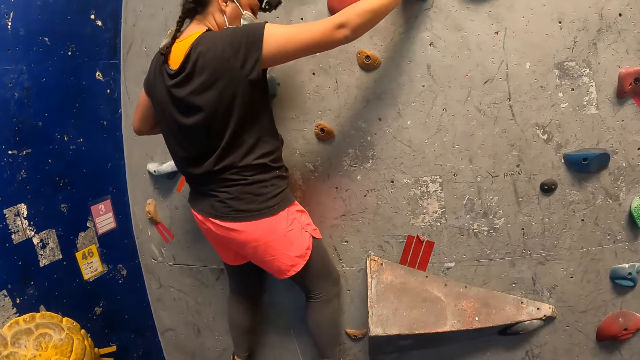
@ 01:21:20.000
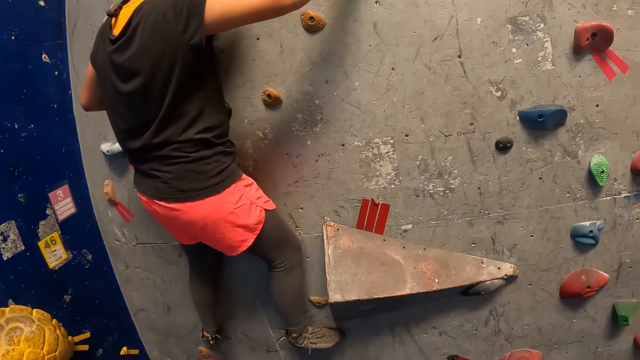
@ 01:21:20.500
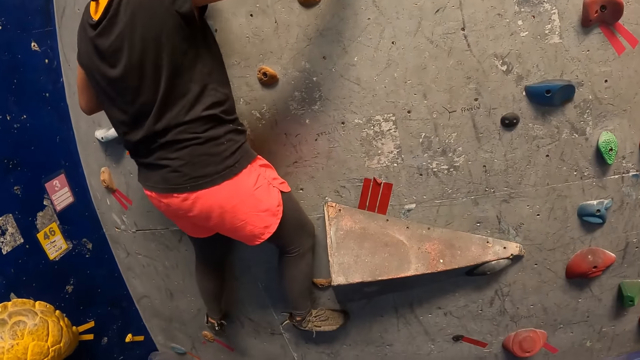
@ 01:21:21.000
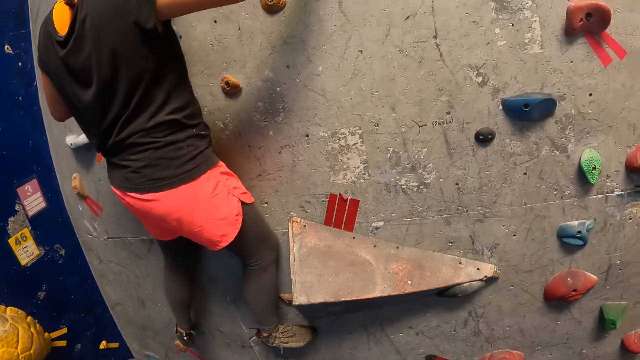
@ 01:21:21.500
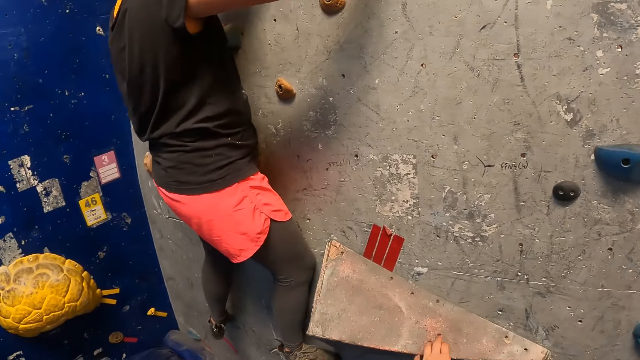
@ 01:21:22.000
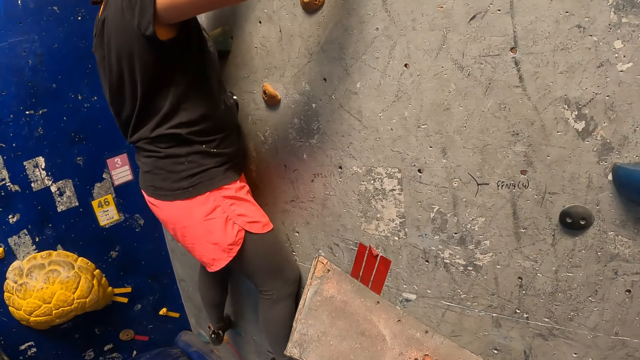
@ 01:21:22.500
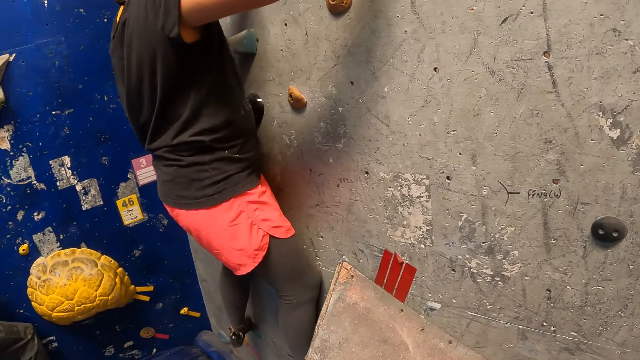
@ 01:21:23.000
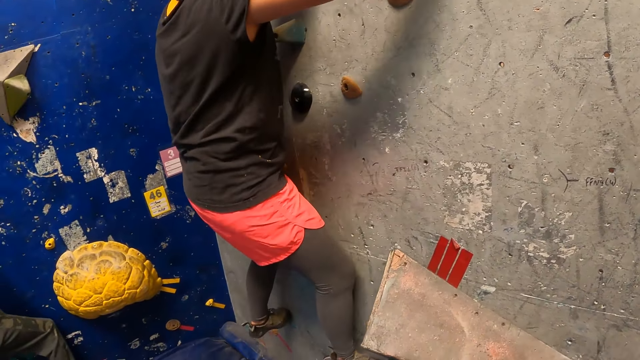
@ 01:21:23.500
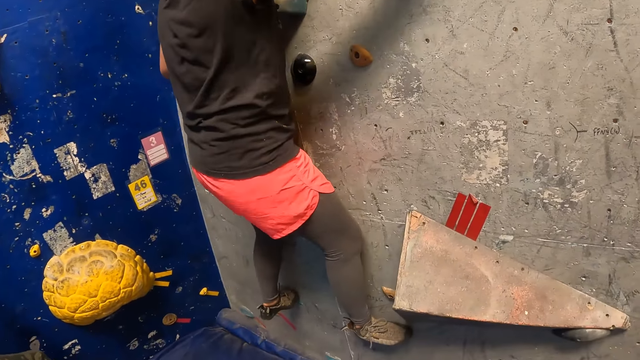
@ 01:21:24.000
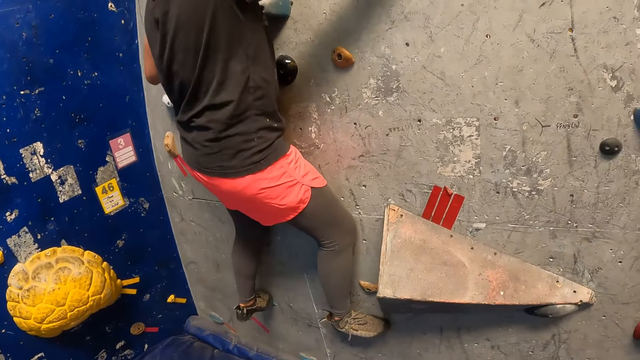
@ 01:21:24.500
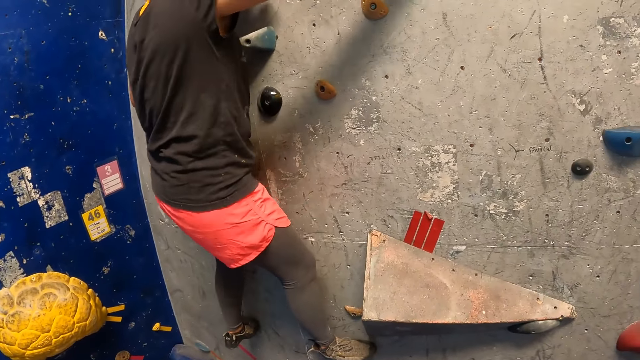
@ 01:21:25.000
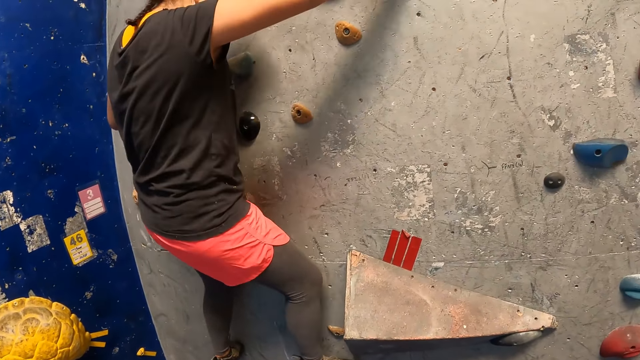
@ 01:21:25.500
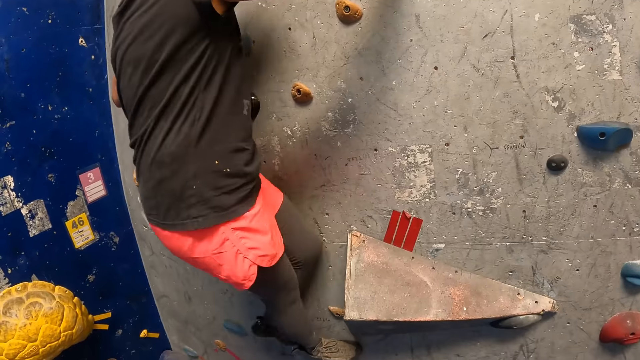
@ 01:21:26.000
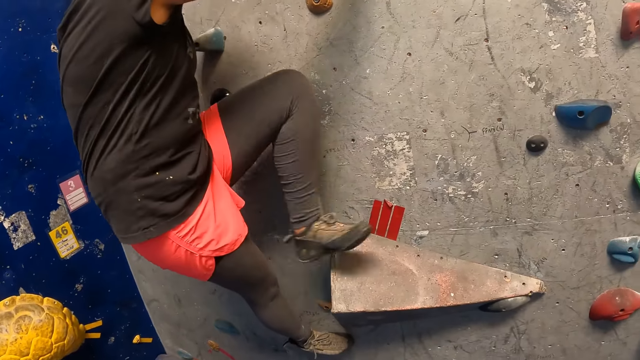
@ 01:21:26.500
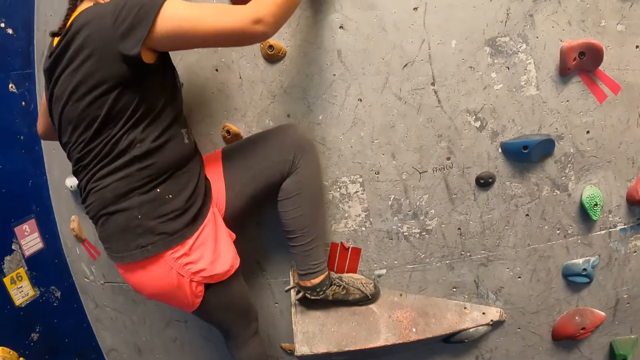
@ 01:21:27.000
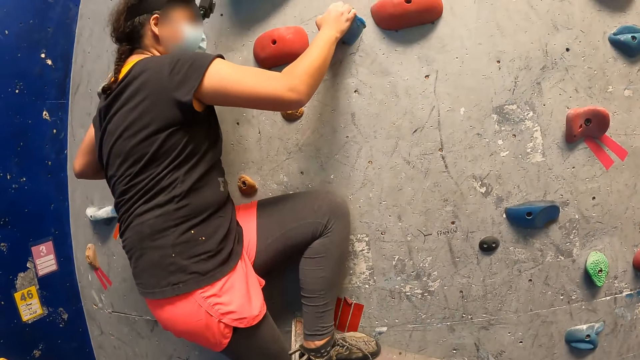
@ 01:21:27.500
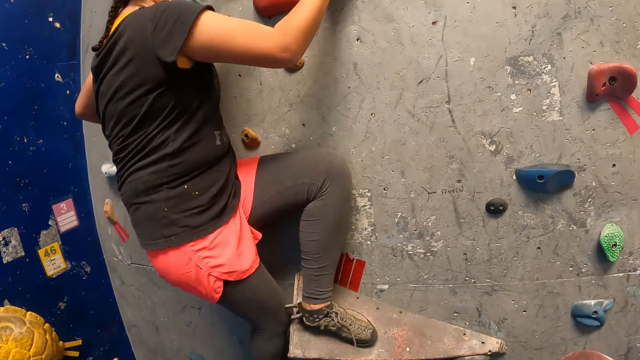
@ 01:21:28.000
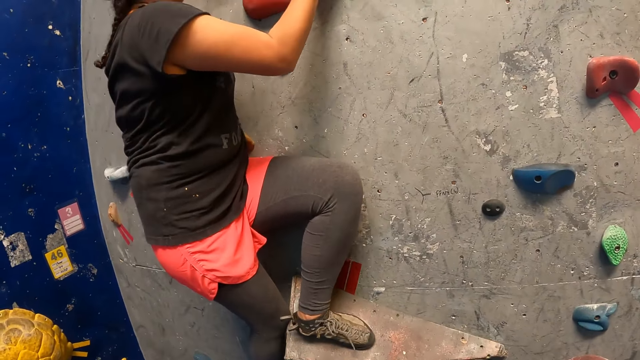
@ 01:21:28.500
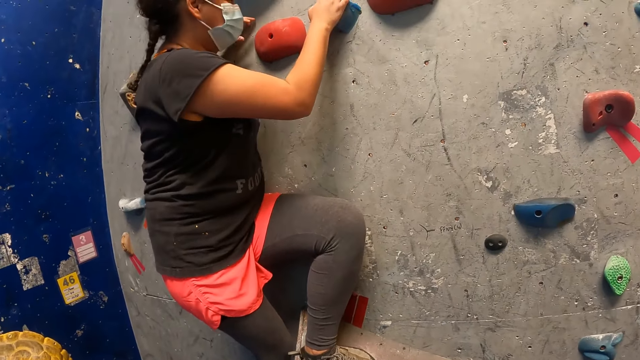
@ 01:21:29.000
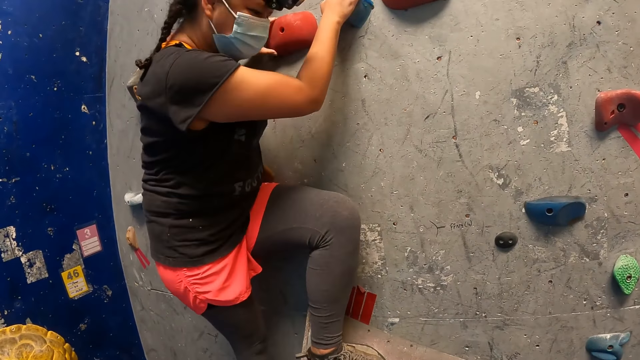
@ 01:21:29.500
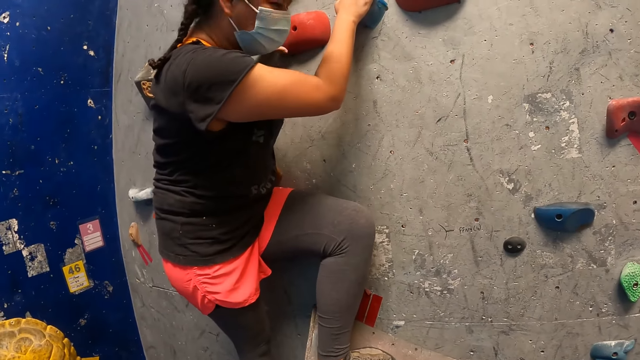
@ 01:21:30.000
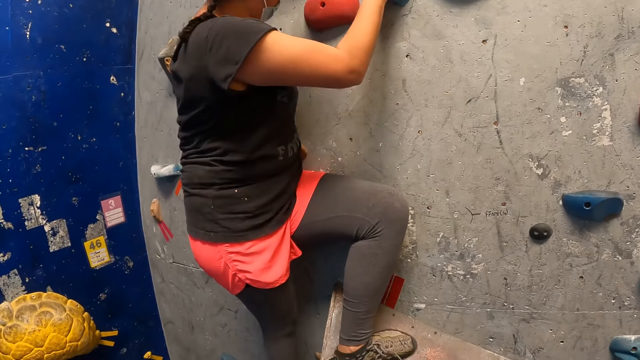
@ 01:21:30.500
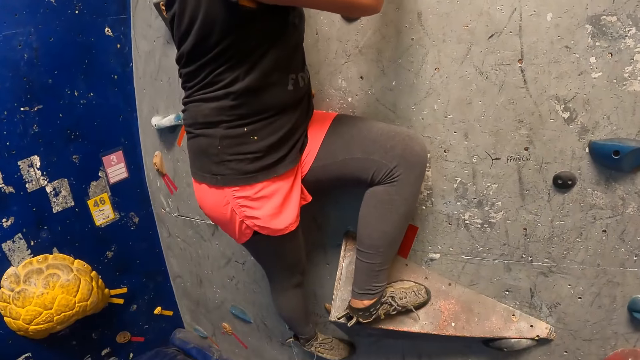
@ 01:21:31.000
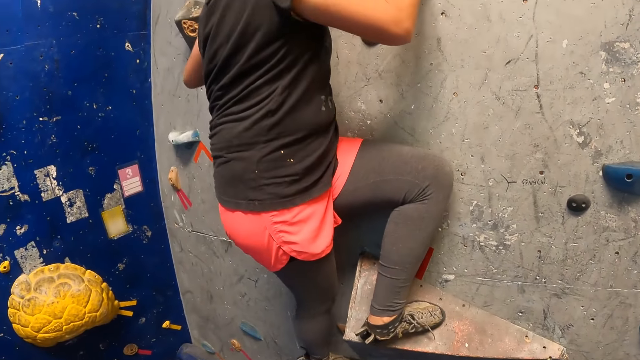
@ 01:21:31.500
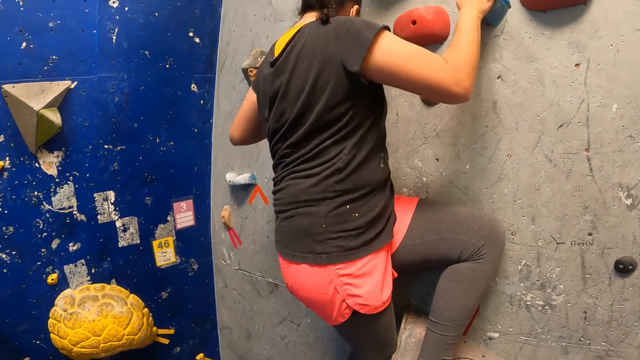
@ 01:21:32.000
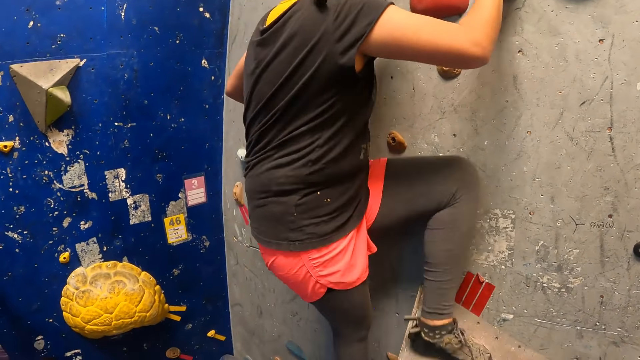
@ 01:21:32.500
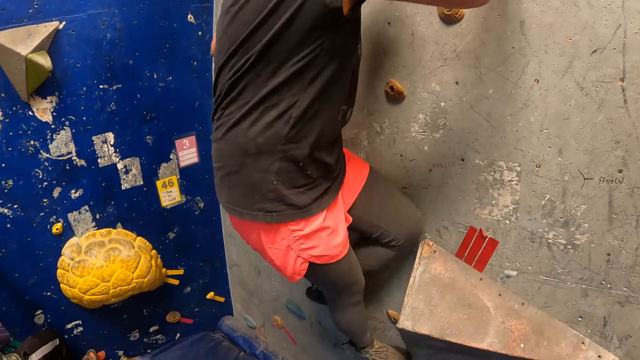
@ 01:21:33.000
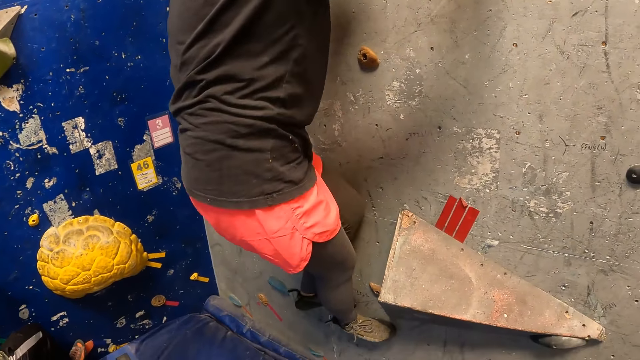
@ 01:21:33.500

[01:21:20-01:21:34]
A woman climbs the wall. The camera wearer interacts with the woman.

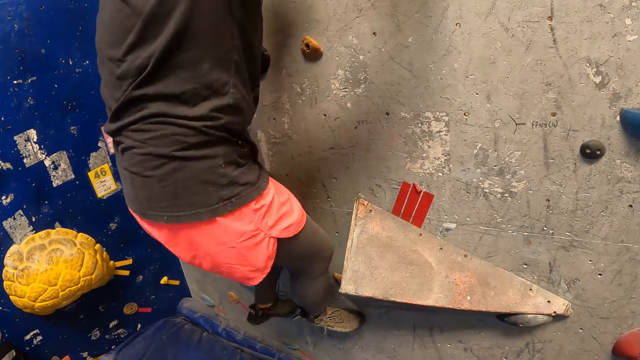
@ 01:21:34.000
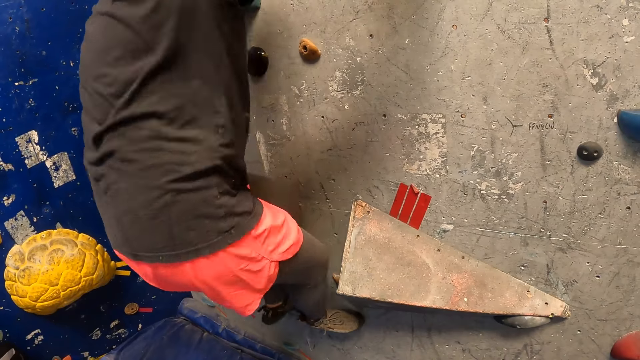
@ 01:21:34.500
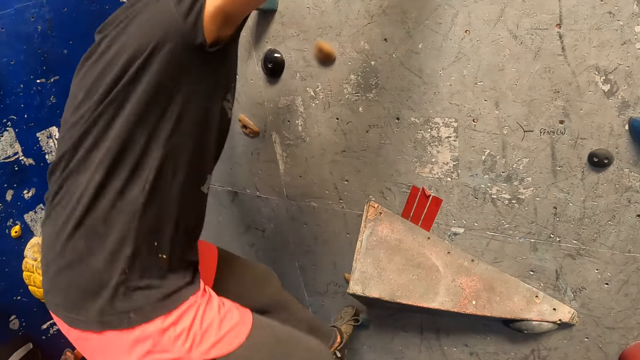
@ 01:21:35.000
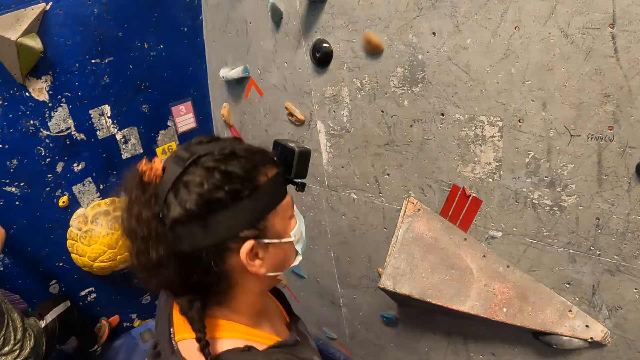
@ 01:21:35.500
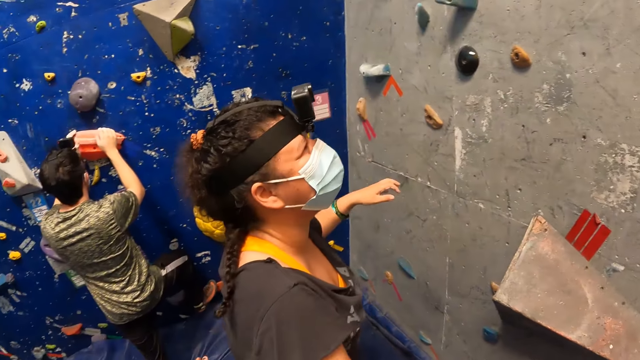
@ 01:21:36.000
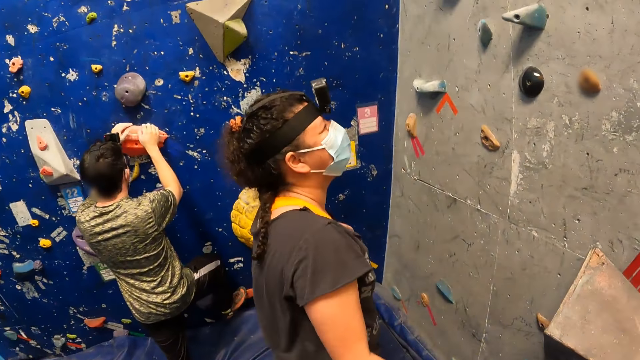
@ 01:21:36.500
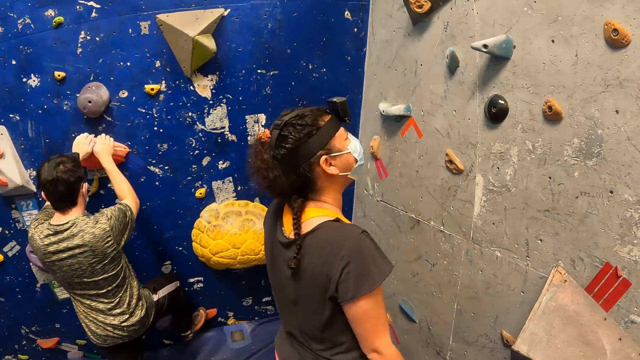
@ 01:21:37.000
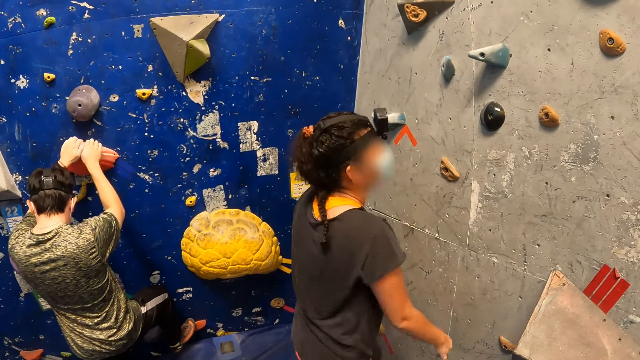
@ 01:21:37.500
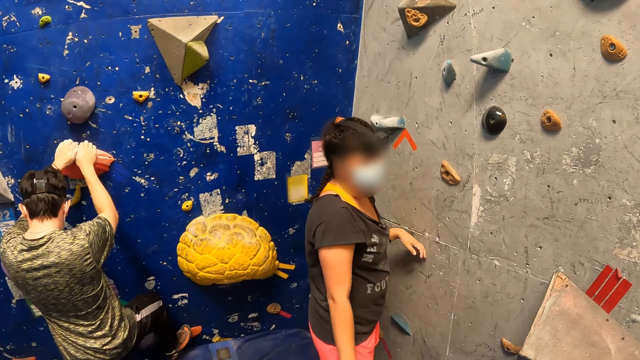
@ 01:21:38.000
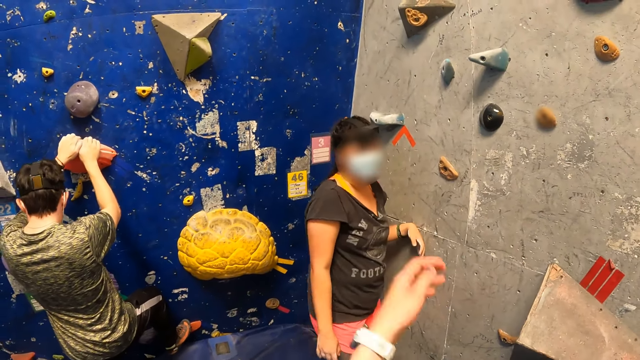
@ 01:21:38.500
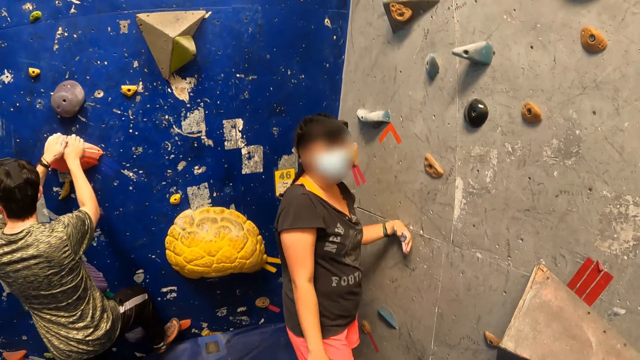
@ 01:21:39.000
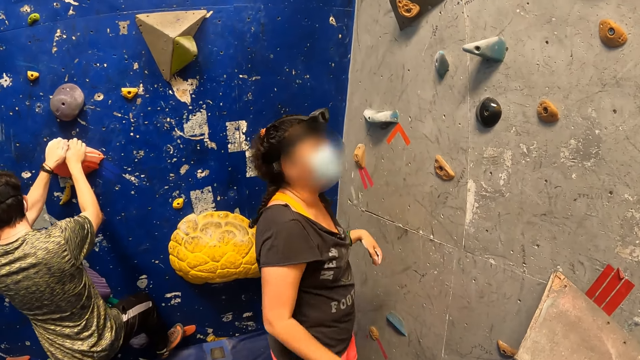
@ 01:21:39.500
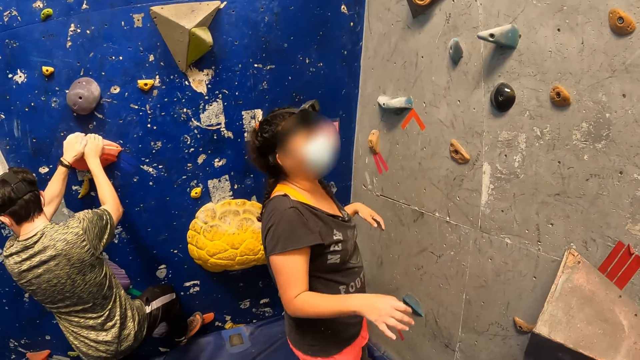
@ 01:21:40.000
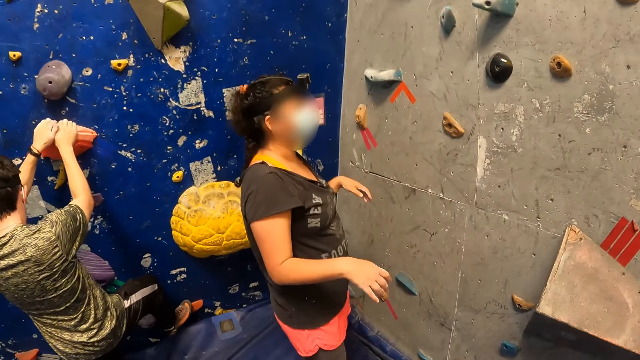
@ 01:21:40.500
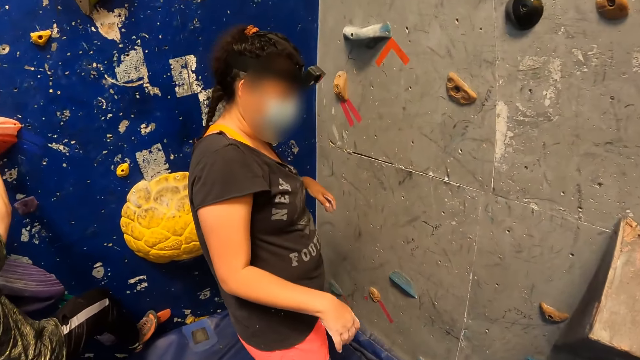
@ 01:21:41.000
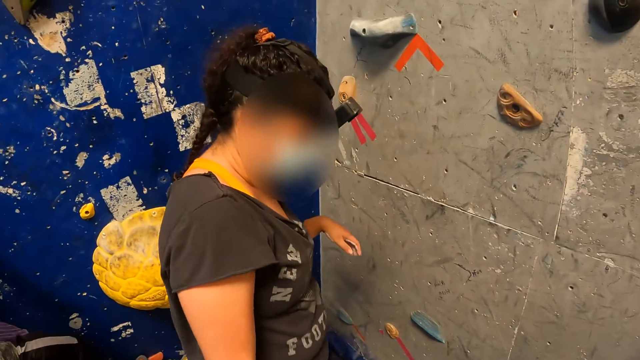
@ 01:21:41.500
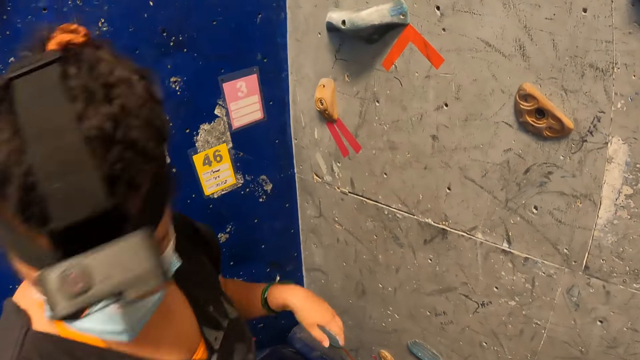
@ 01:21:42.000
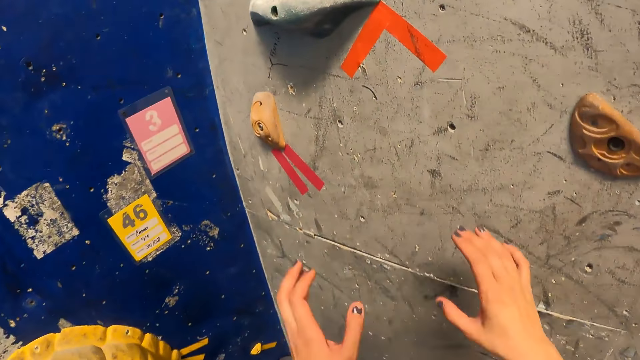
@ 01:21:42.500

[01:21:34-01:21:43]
A woman jumps down from the climbing wall. A man climbs the wall. The camera wearer converses with the woman.
